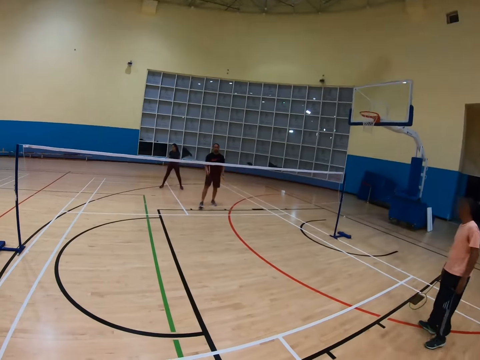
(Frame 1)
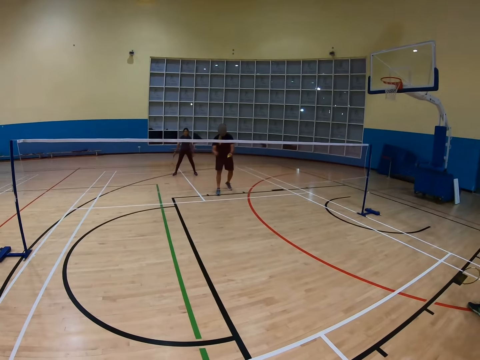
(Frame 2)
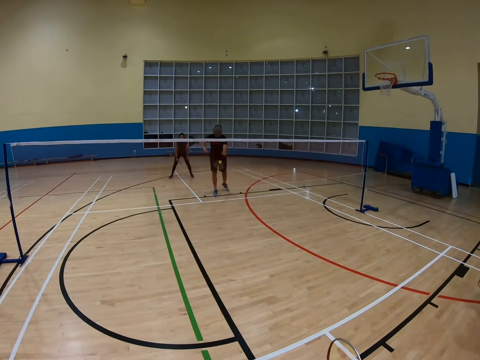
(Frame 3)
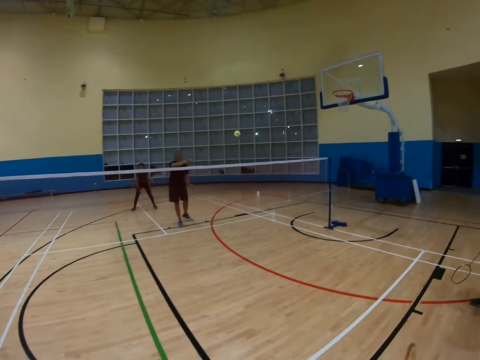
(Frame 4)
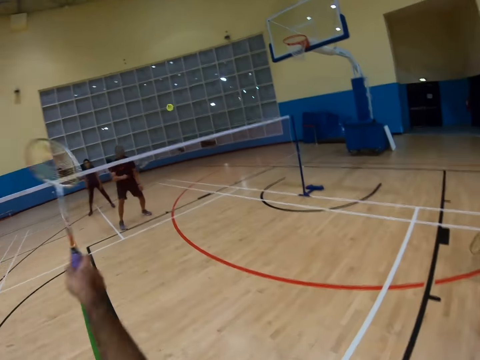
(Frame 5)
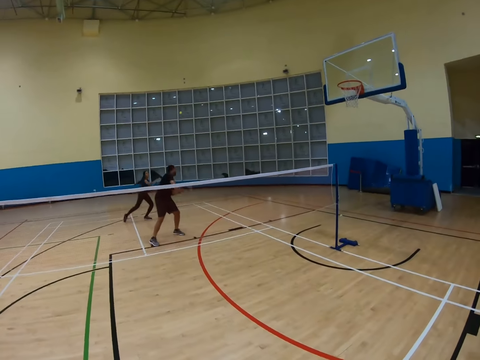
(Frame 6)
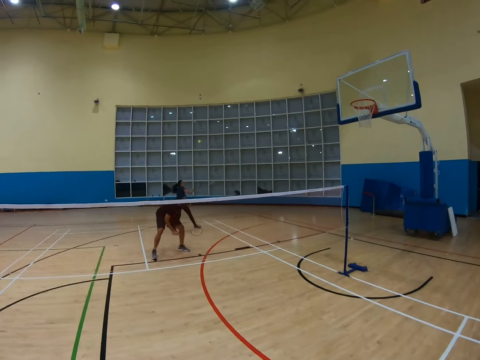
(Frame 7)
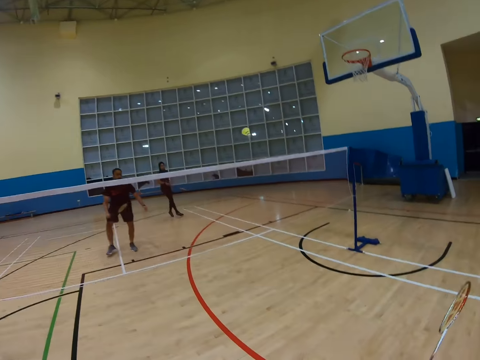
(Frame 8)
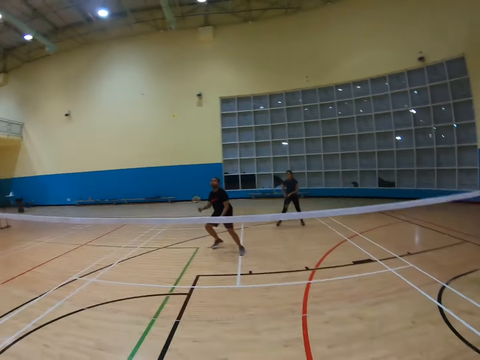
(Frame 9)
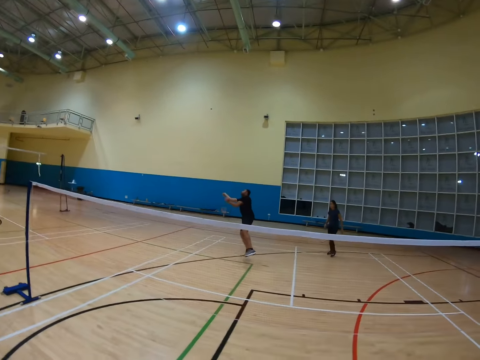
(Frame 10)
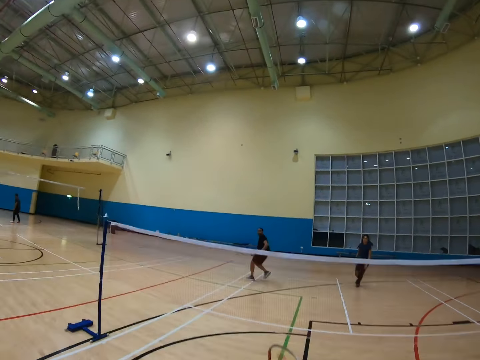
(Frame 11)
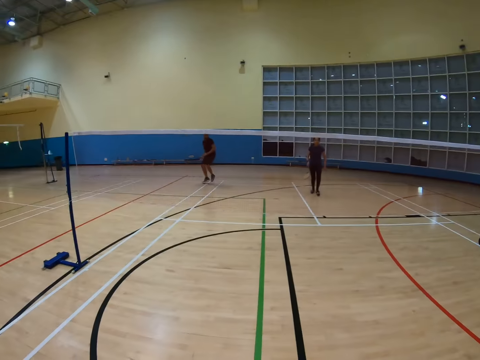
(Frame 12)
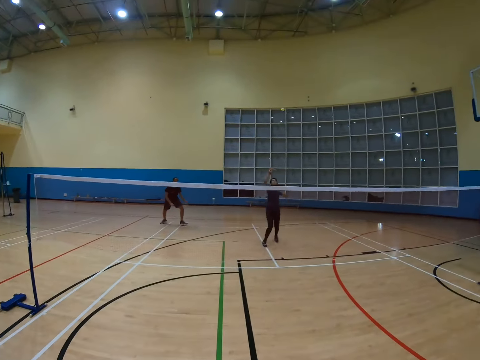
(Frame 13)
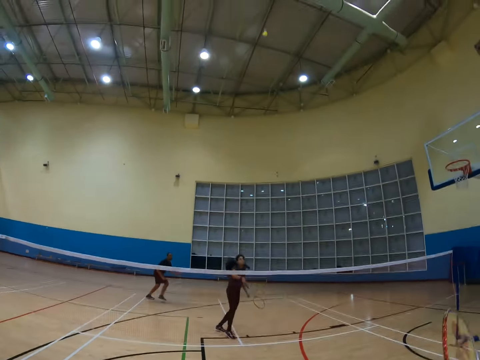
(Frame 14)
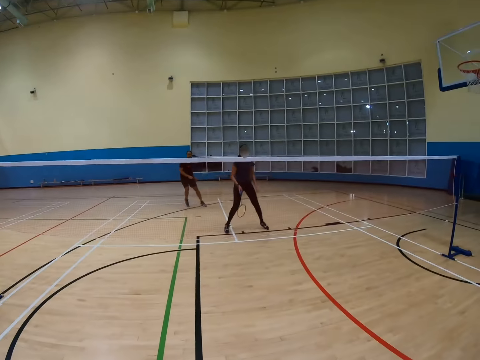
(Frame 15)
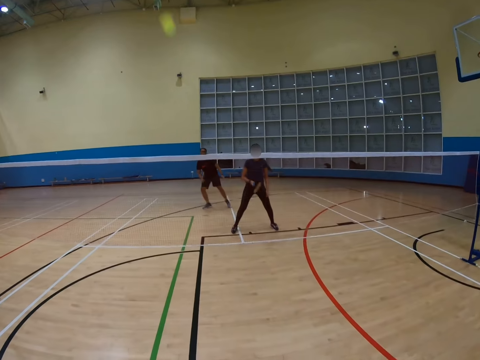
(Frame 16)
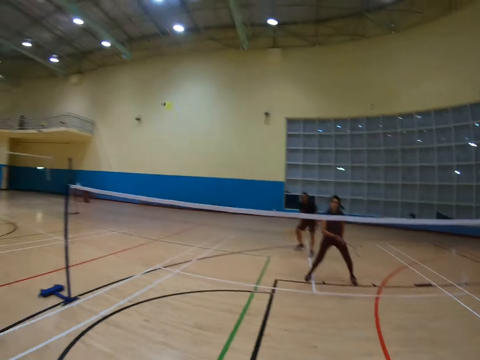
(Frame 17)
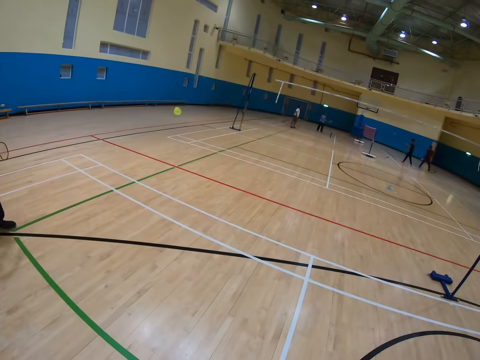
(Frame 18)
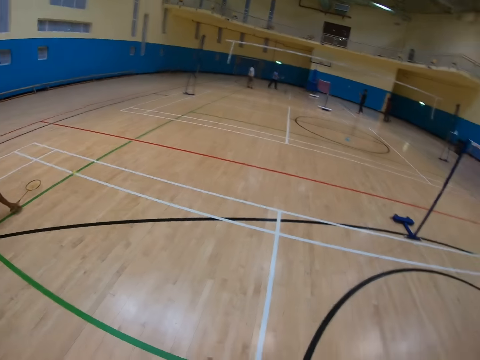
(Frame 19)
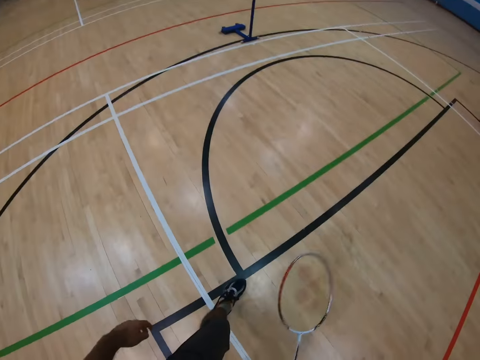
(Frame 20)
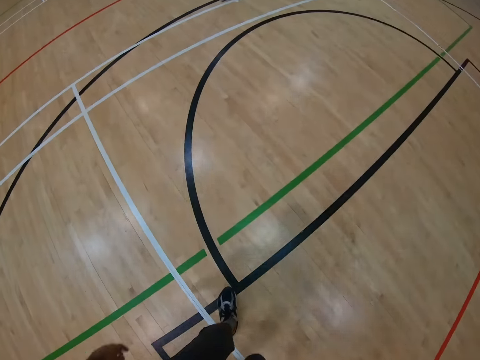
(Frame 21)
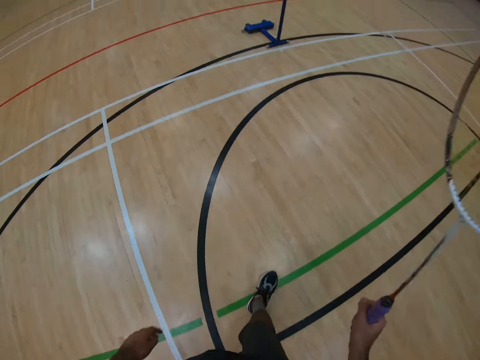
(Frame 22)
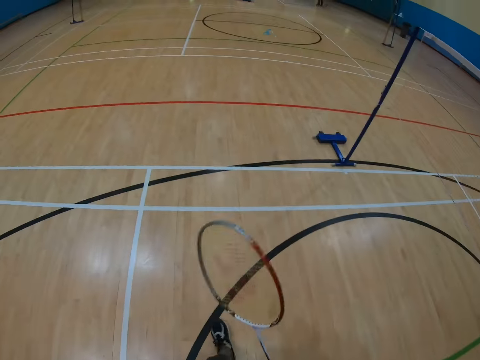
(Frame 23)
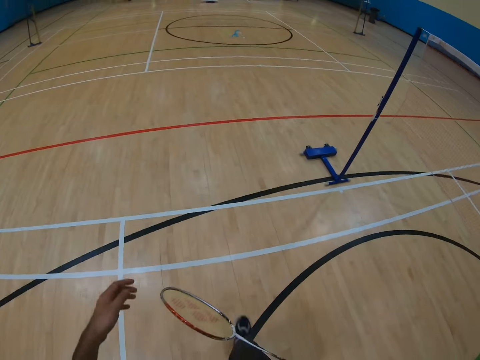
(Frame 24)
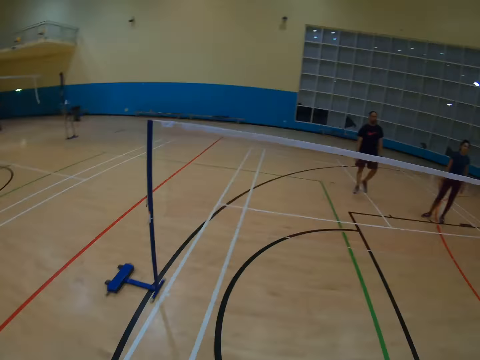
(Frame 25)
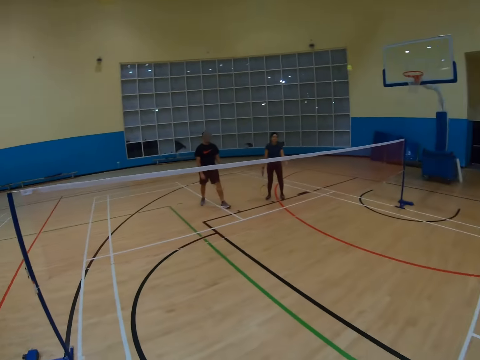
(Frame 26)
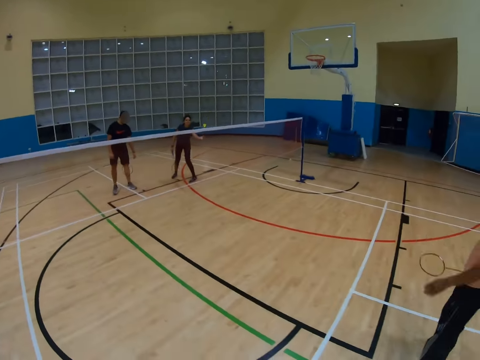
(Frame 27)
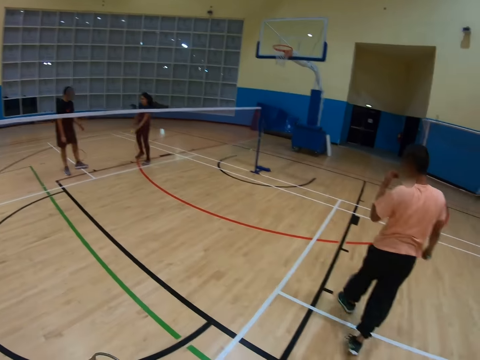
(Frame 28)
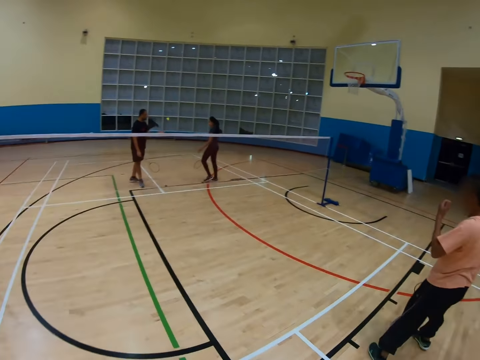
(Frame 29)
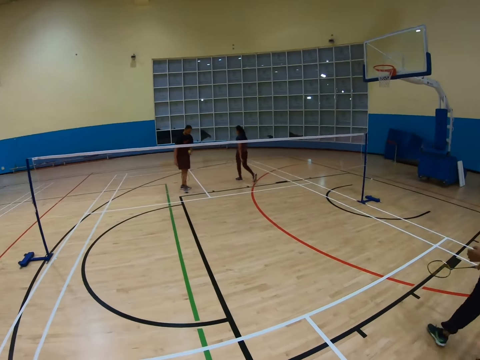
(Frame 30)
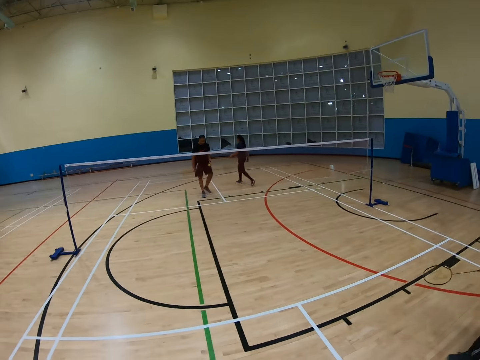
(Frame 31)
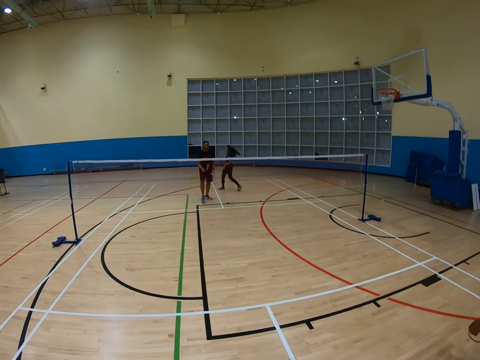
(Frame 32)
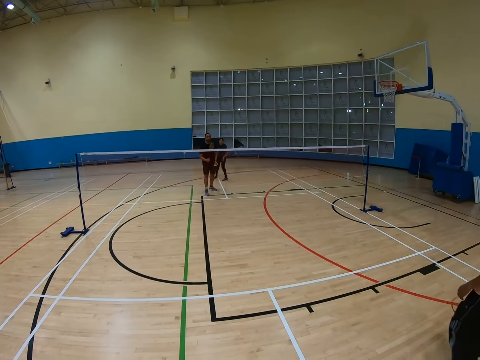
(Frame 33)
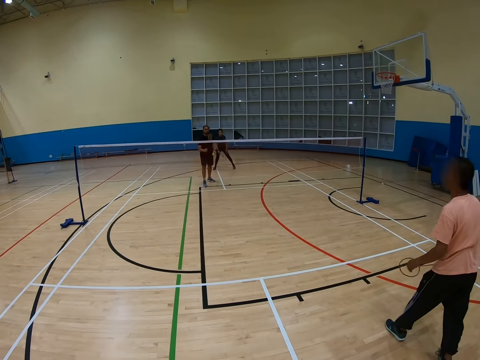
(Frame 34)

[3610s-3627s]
The camera wearer raises a hand. A man hits a shuttlecock with a racket. The camera wearer hits the shuttlecock with the racket. Another man hits the shuttlecock with the racket. The camera wearer turns around. The first man leans on the side. The other man hits the shuttlecock with the racket. The camera wearer turns around. They hold the racket and walk around. They turn around. The other man holds the racket. The camera wearer turns around.

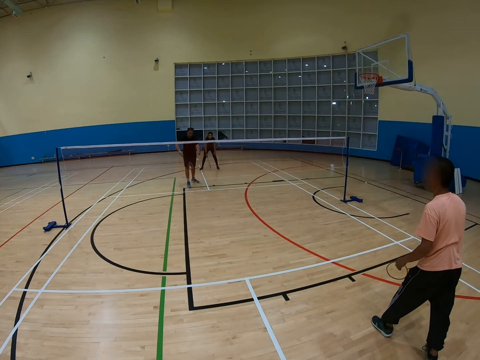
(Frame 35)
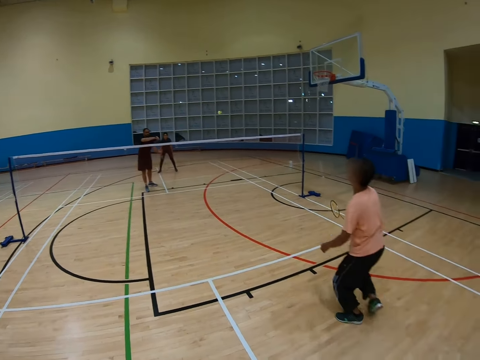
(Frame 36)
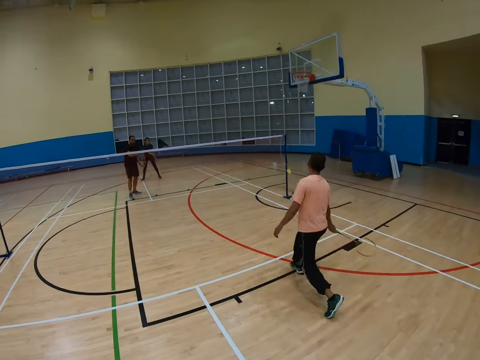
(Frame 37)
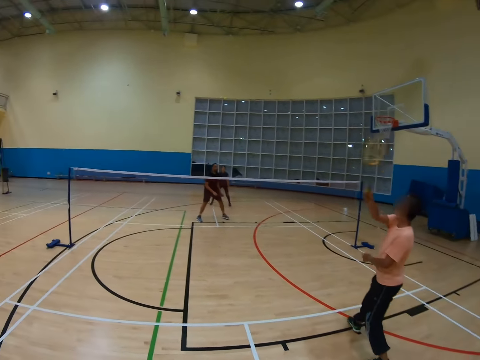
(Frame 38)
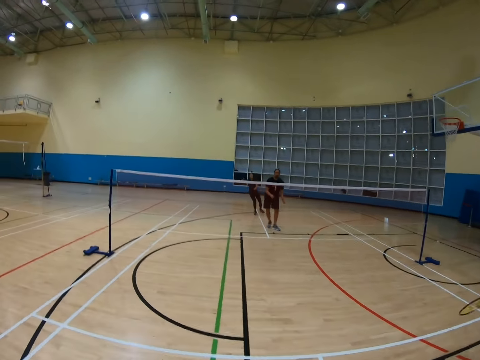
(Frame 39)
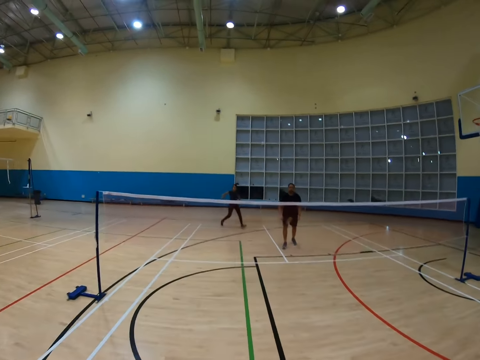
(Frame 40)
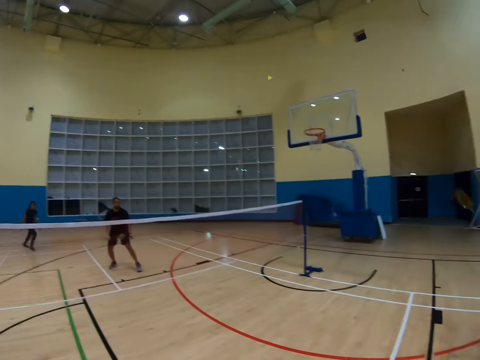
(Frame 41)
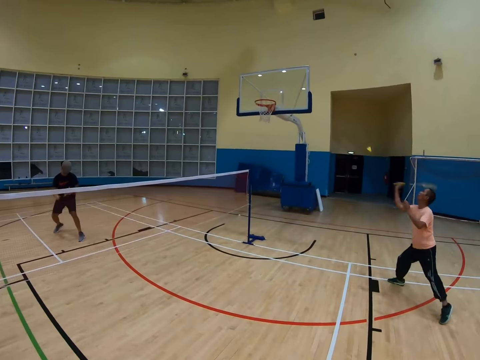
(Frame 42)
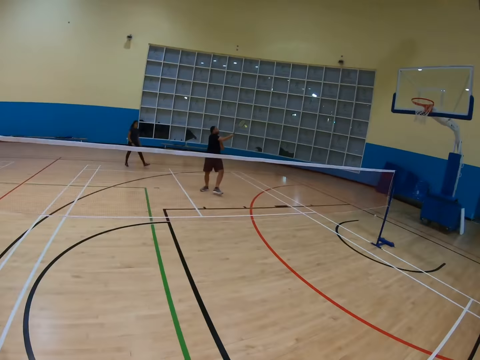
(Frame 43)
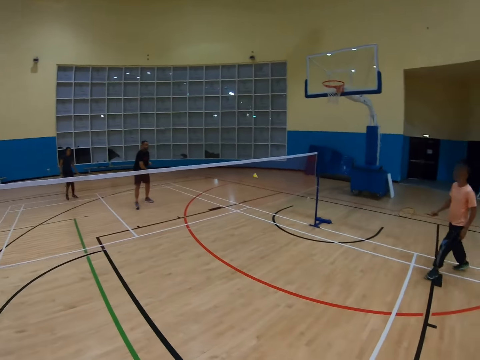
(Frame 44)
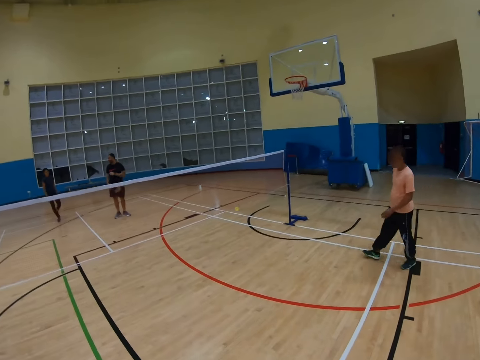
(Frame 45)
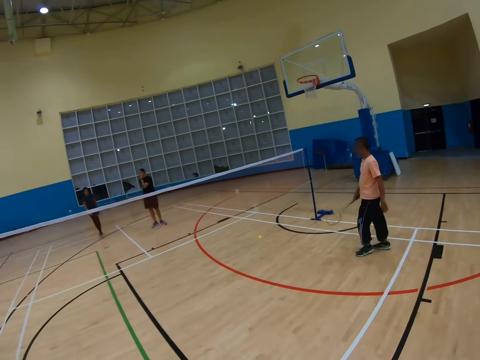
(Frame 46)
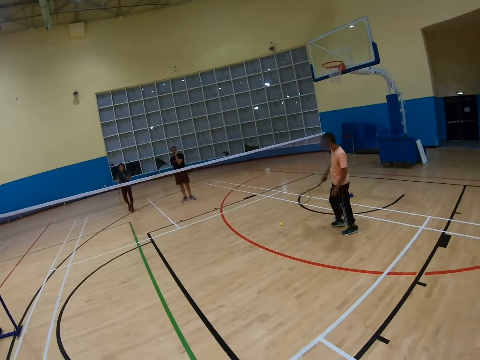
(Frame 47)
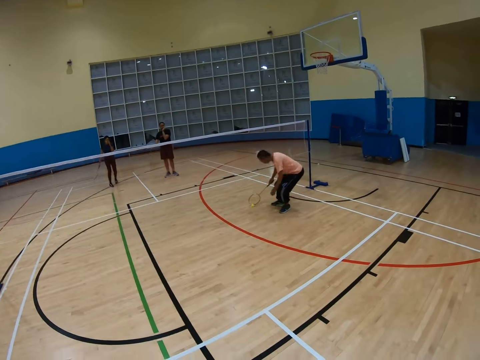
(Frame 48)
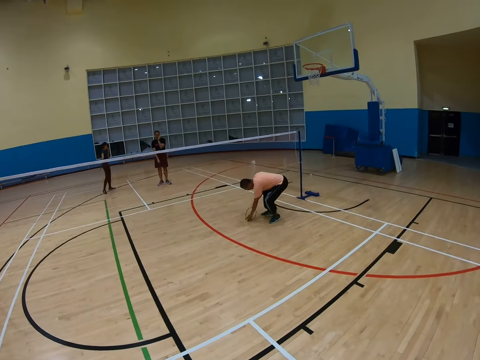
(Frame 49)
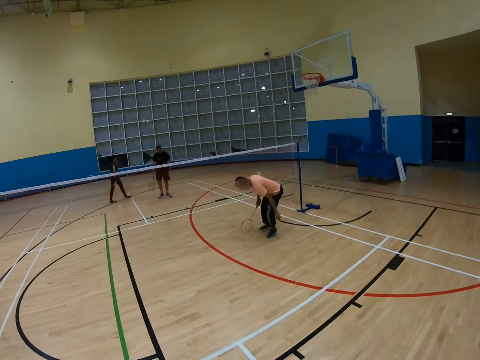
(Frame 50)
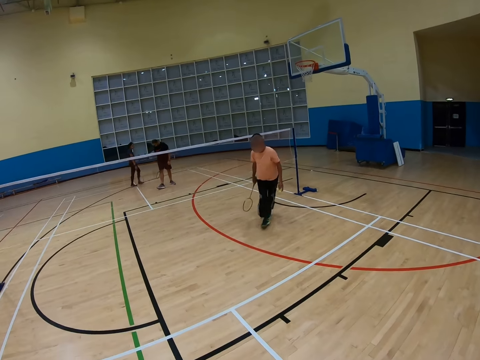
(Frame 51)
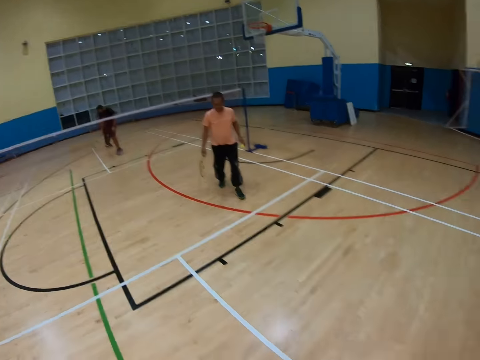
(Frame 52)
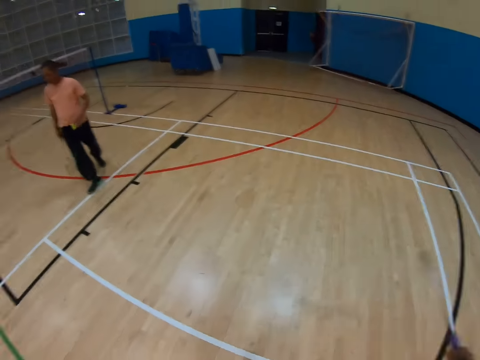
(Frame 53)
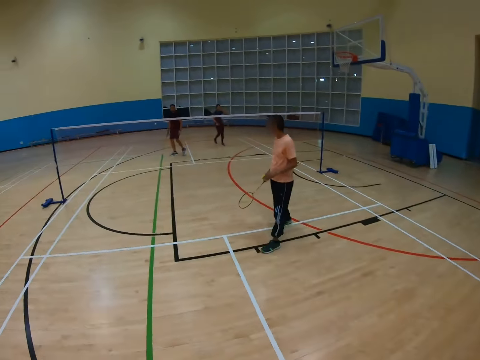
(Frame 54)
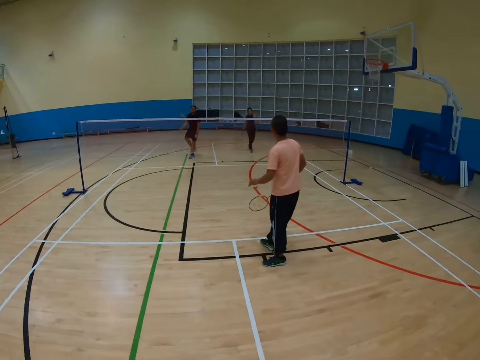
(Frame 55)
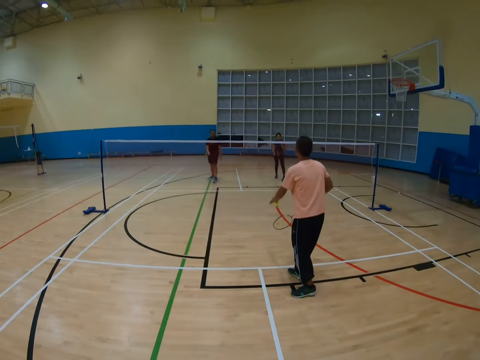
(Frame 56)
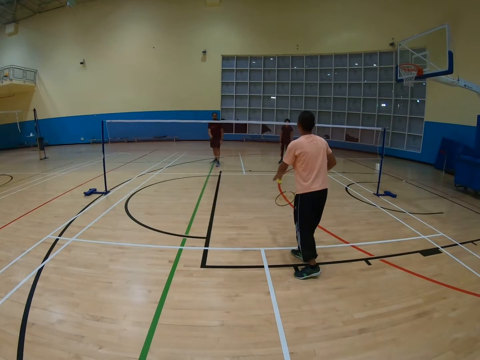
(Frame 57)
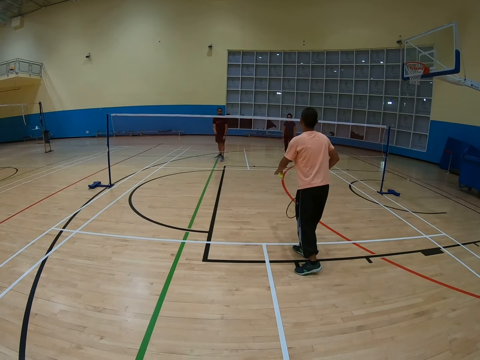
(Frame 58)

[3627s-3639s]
A man moves around and hits a shuttlecock with a racket. The camera wearer turns around. The man hits the shuttlecock with the racket, walks around, bends down and walks around. The camera wearer turns around. The man holds the racket.
